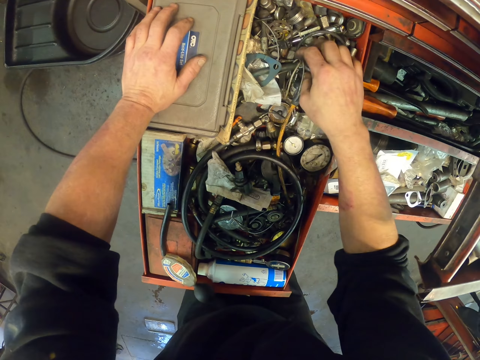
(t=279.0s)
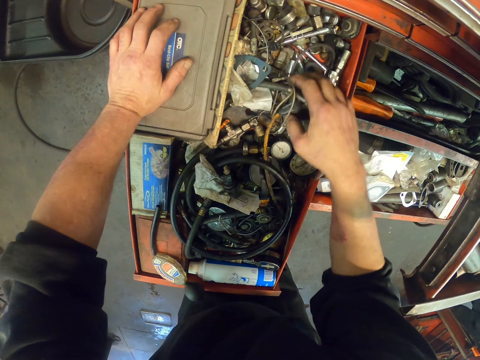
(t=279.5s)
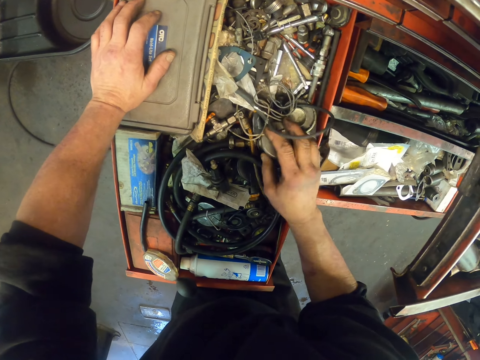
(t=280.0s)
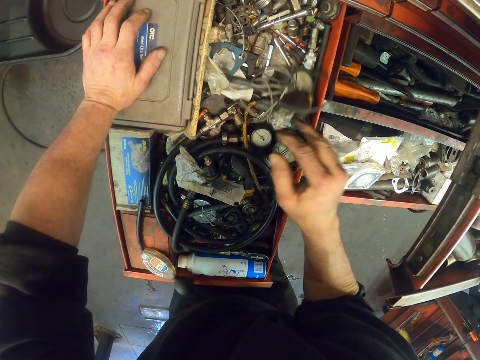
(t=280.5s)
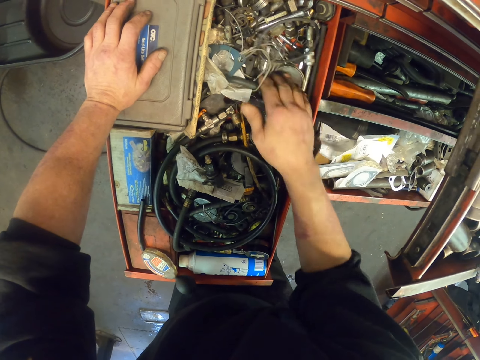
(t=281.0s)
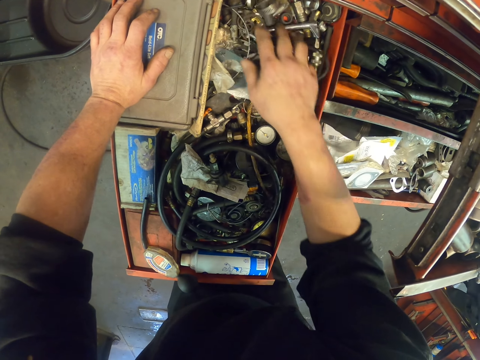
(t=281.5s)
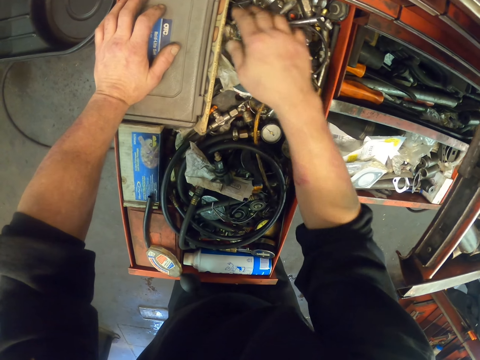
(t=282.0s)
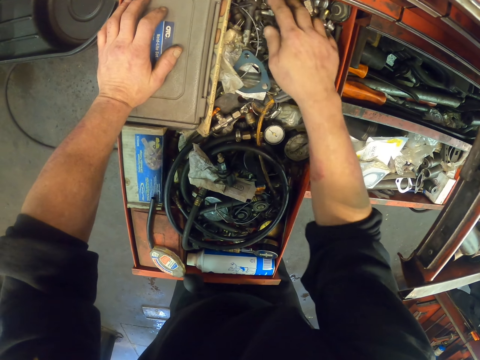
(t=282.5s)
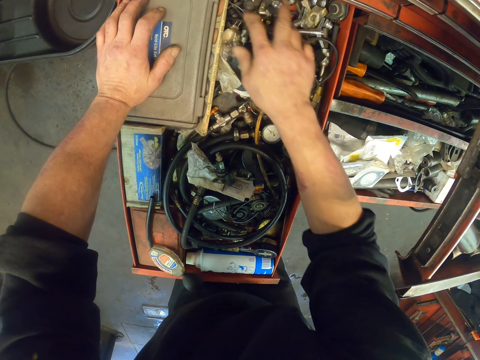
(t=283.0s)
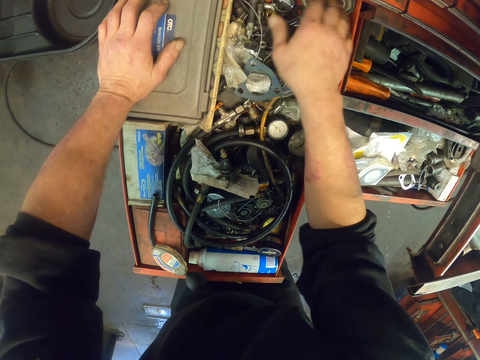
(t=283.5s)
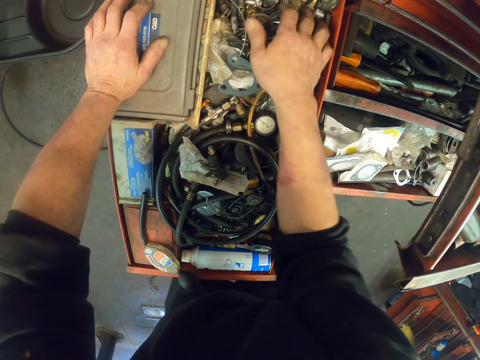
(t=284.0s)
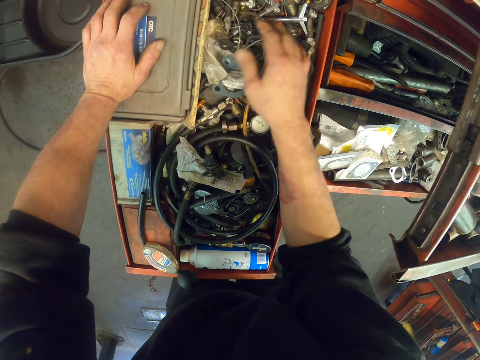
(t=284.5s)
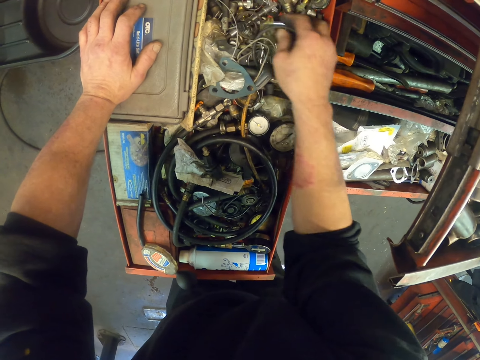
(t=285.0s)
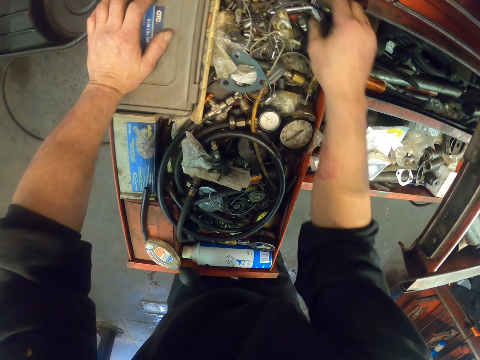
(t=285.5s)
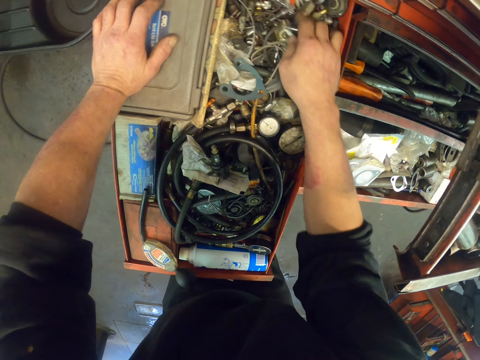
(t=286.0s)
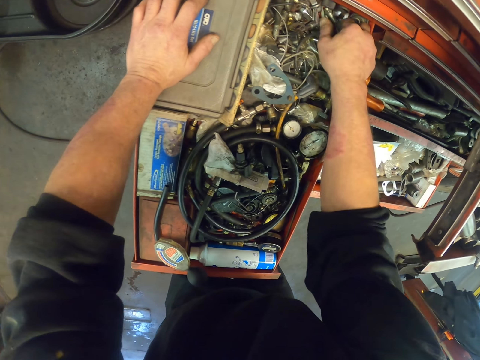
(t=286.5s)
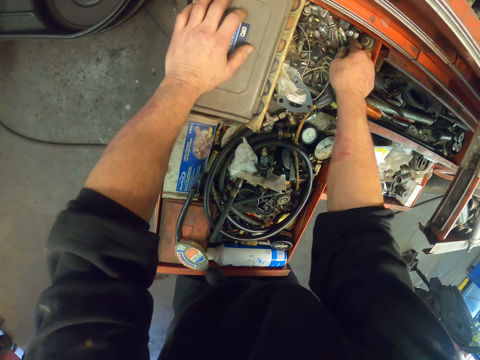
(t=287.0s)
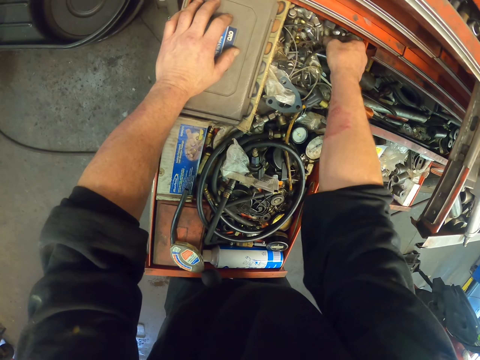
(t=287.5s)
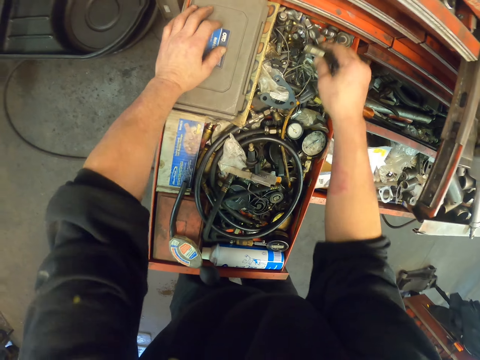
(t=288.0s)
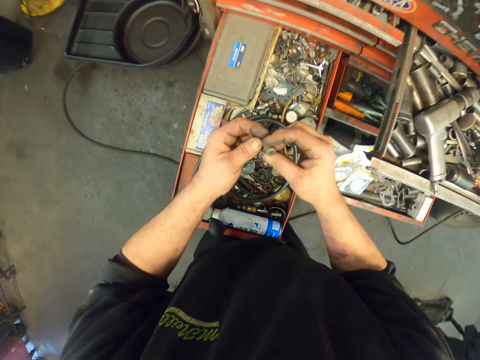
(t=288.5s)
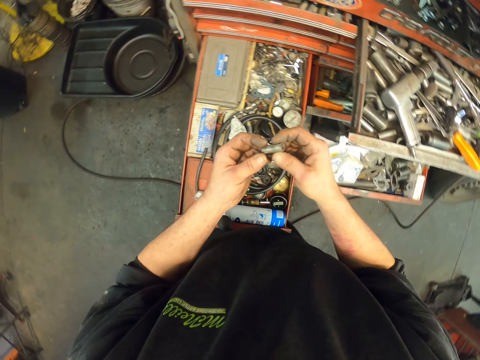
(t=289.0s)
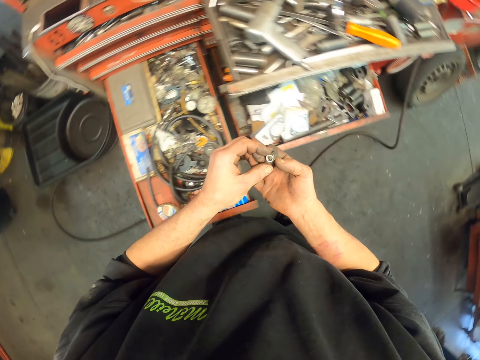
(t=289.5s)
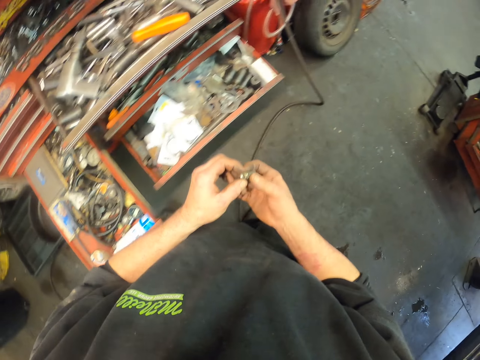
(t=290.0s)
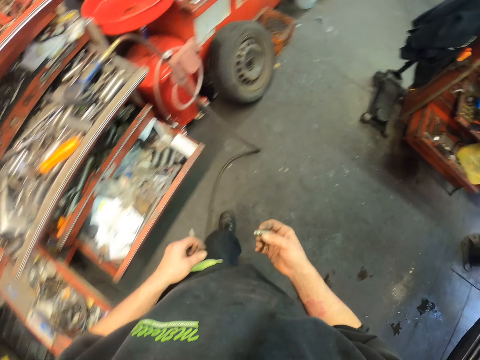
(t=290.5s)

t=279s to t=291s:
The camera wearer searches the drawer. They pick a bolt from the drawer.

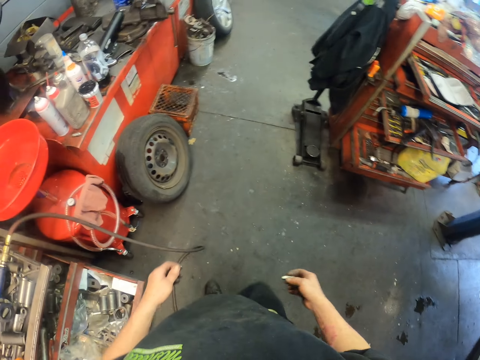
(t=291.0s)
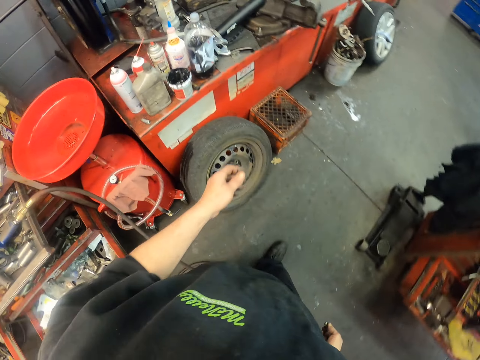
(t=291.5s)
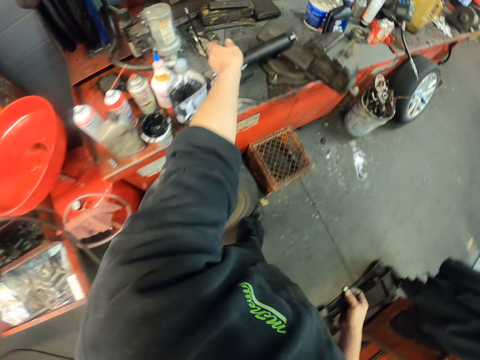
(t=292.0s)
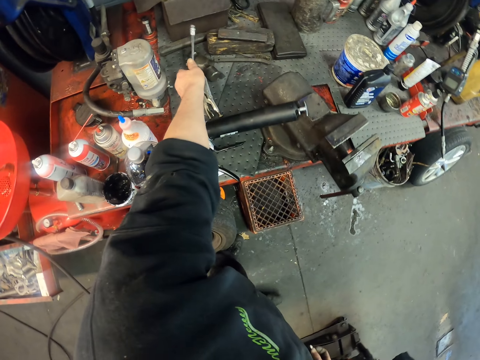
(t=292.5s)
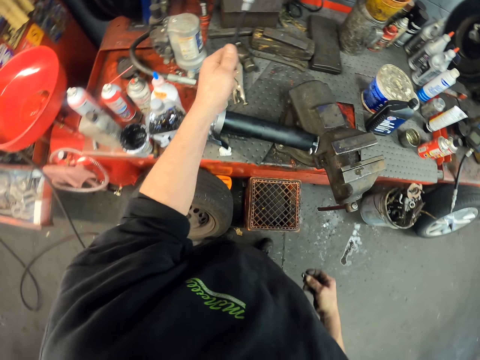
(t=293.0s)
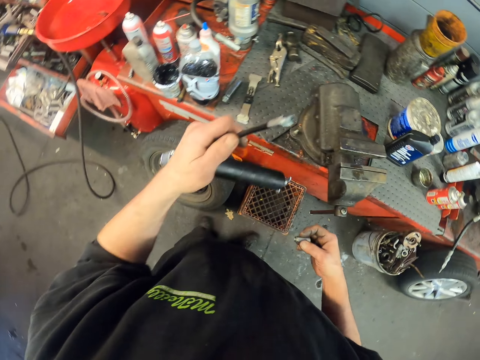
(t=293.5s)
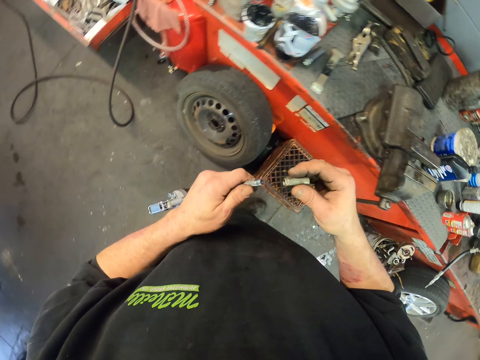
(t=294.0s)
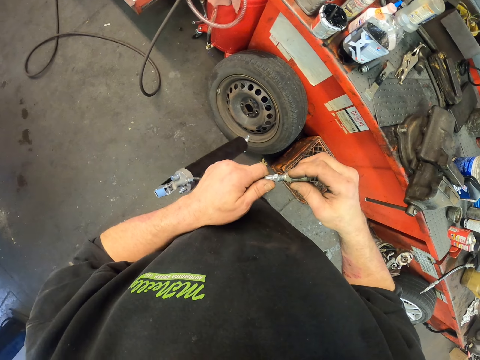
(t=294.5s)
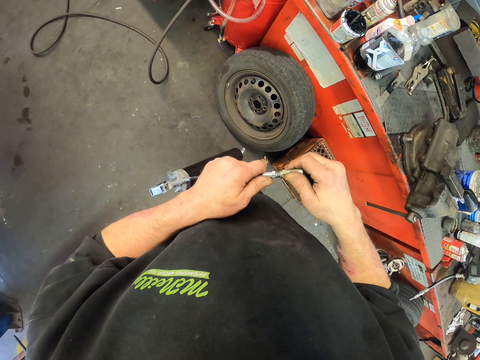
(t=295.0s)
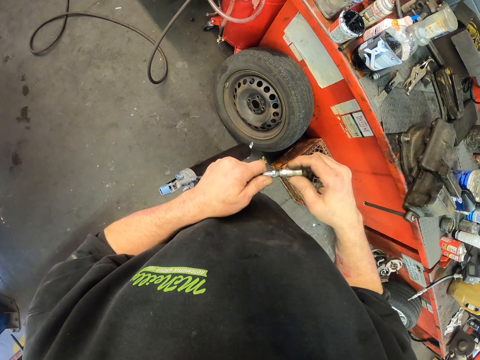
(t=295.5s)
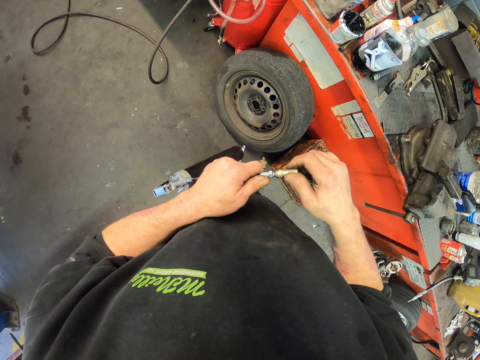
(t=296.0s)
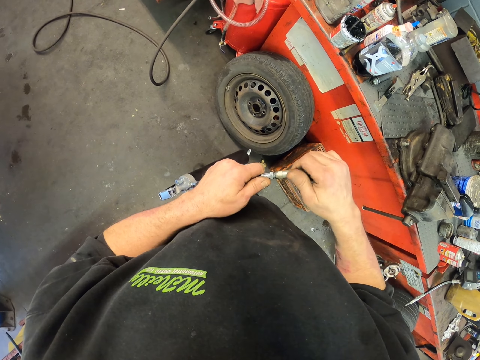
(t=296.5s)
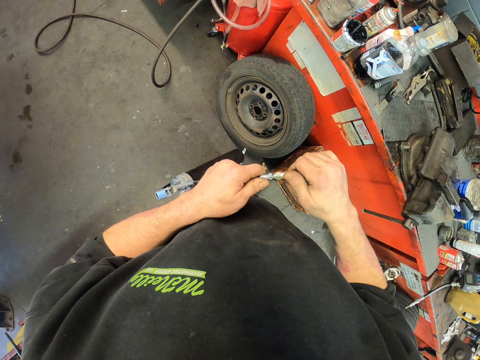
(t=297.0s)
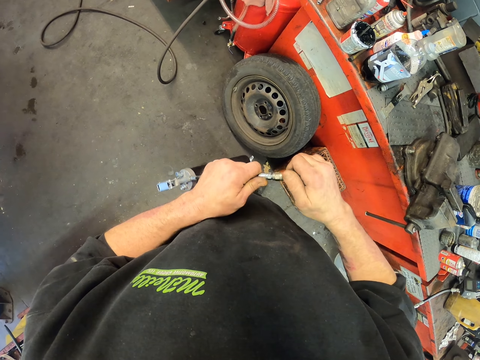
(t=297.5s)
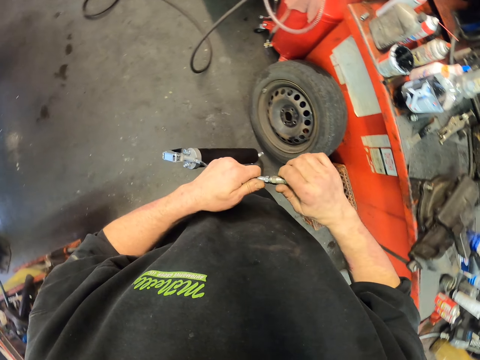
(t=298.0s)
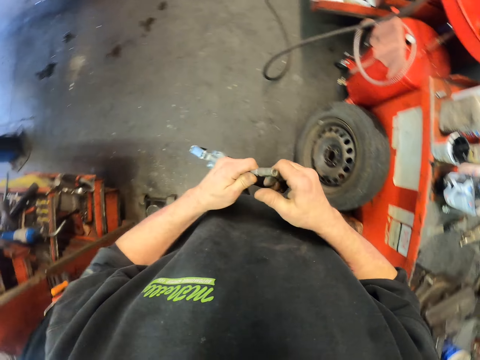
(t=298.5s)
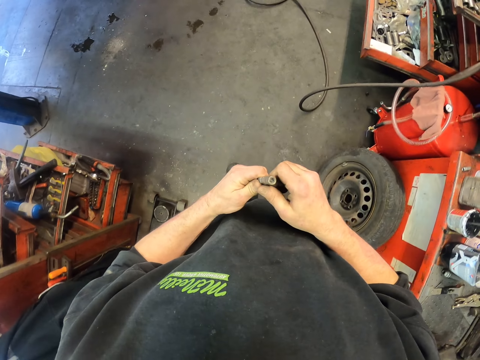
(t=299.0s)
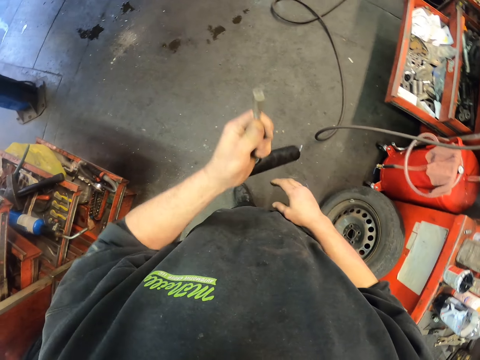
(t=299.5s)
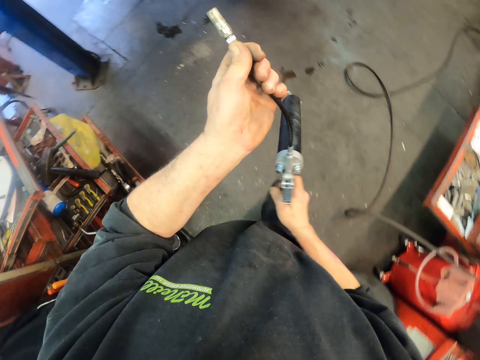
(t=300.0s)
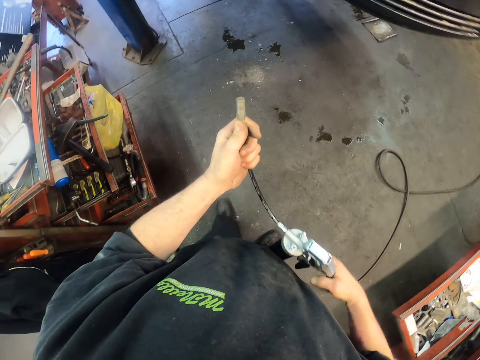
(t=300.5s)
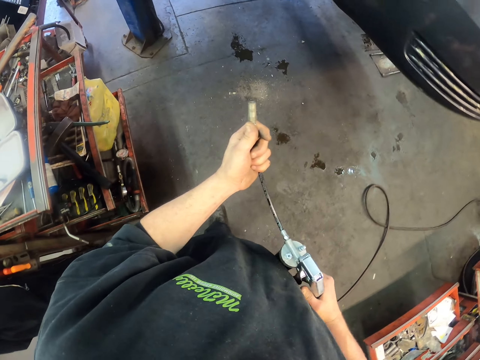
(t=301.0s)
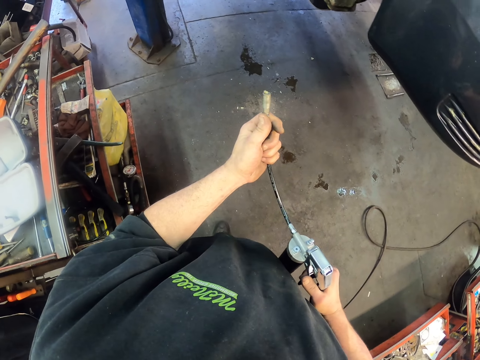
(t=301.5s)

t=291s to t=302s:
The camera wearer walks around. They pick a hand pump from the stand. They attach a bolt on the hand pump. They tighten the bolt on the hand pump. They walk around.

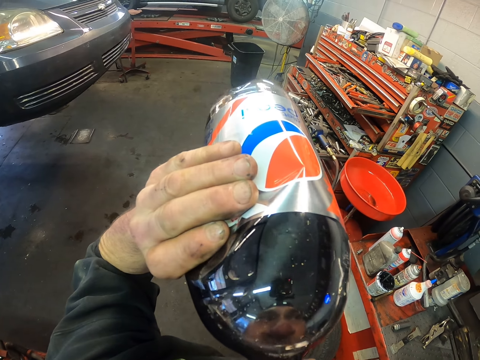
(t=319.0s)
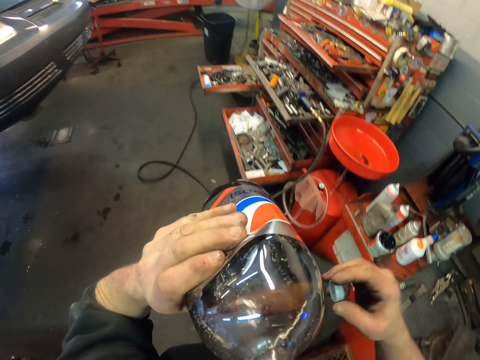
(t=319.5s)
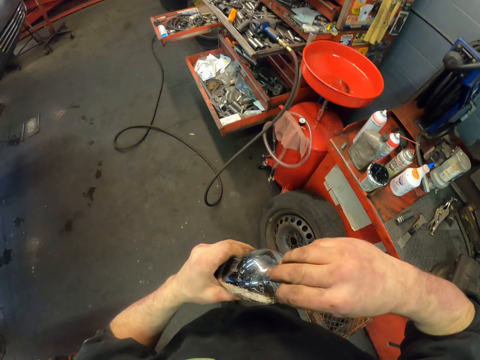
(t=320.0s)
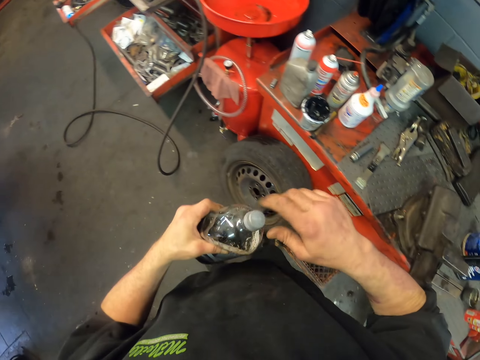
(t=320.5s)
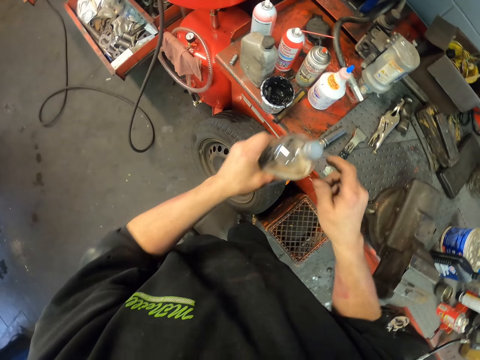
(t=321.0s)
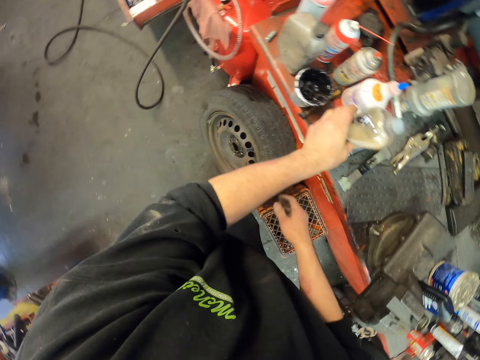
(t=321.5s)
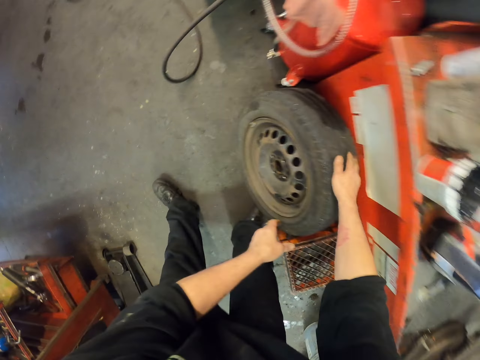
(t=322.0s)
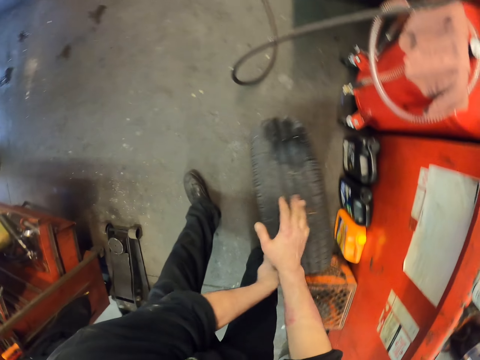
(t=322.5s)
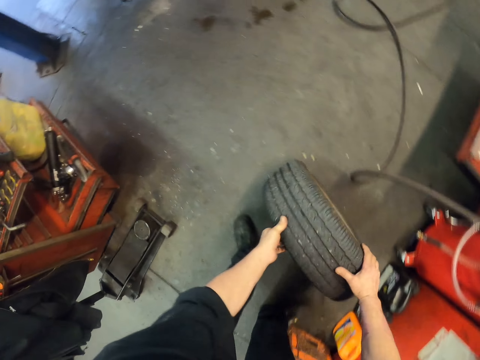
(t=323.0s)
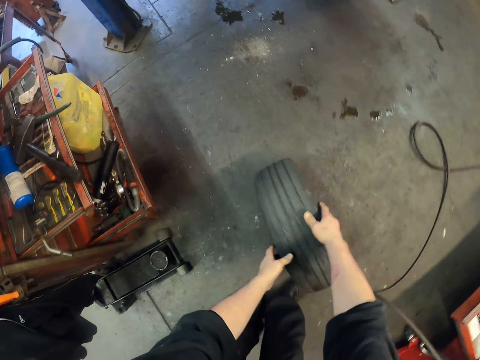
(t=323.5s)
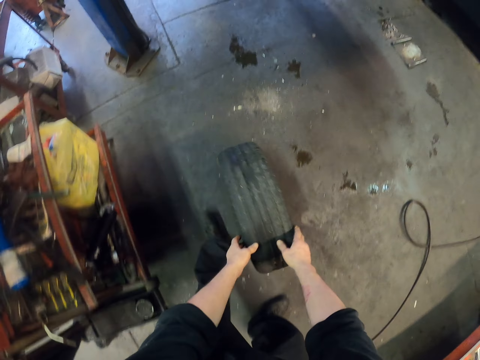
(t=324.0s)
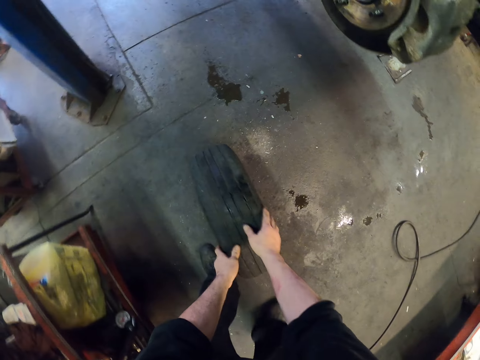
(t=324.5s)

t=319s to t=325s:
The camera wearer covers the bottle. They put the bottle on the stand. They pick a tire from the floor. They drive the tire on the floor.
